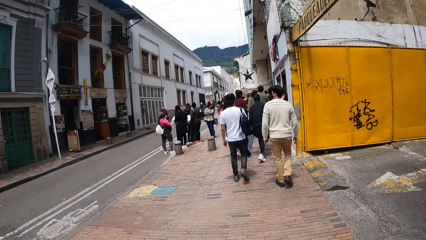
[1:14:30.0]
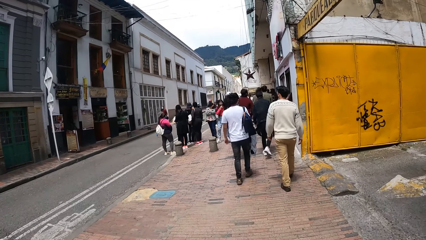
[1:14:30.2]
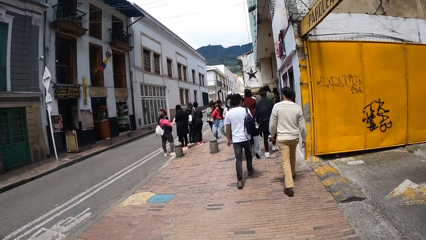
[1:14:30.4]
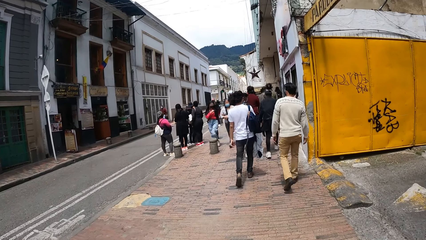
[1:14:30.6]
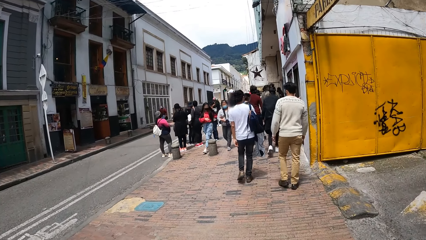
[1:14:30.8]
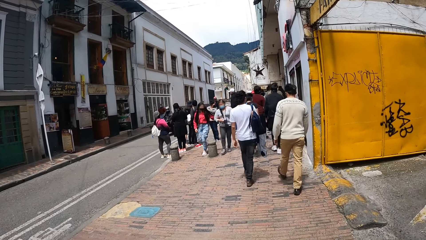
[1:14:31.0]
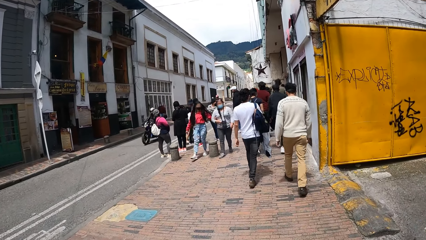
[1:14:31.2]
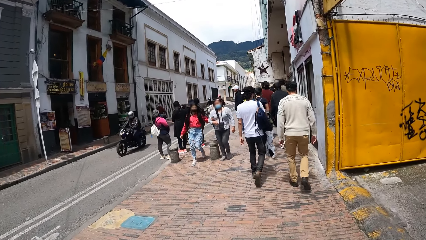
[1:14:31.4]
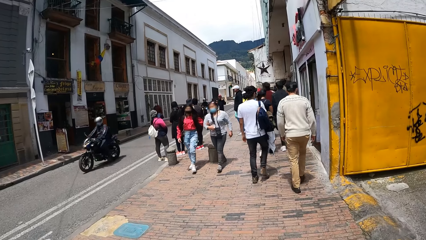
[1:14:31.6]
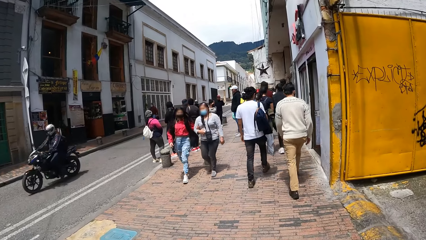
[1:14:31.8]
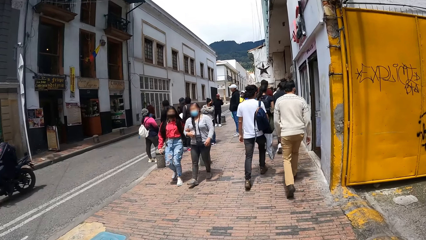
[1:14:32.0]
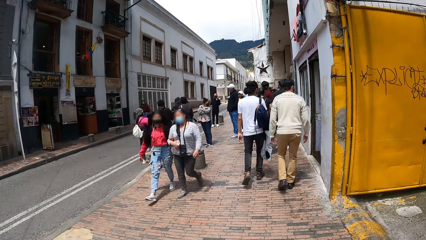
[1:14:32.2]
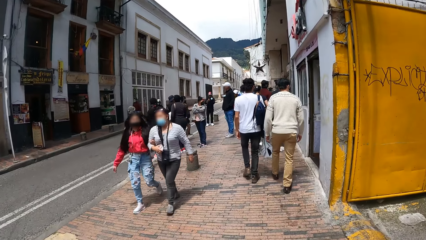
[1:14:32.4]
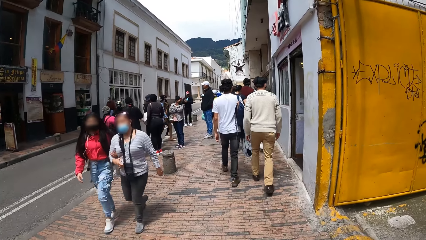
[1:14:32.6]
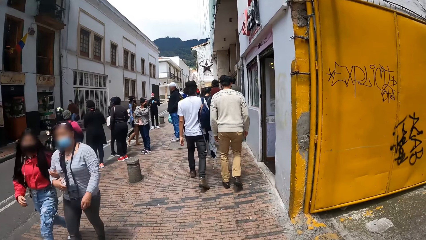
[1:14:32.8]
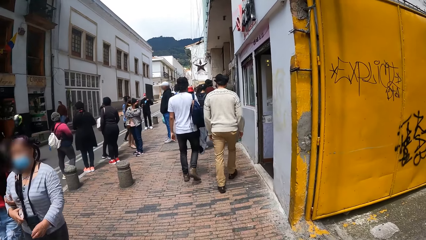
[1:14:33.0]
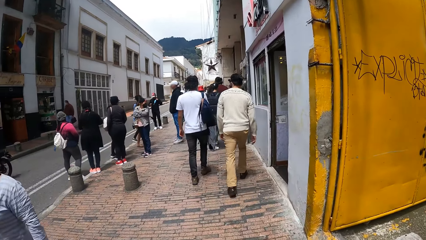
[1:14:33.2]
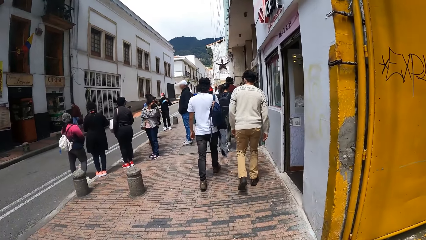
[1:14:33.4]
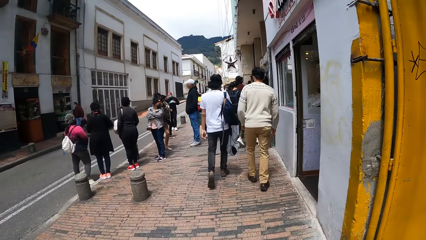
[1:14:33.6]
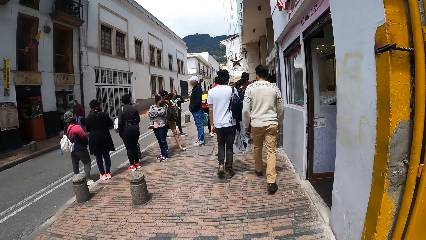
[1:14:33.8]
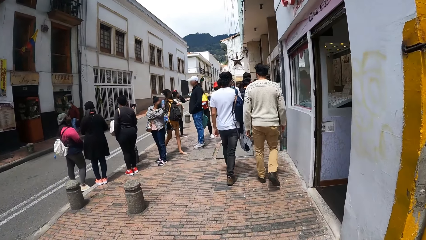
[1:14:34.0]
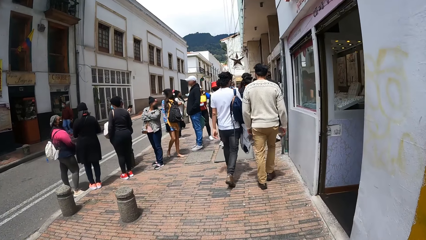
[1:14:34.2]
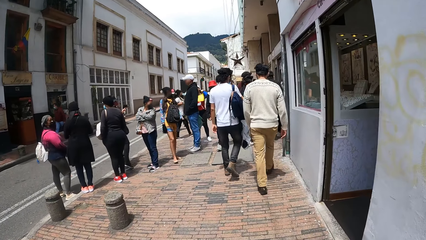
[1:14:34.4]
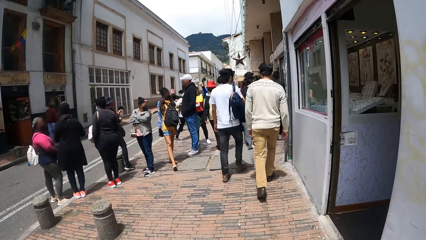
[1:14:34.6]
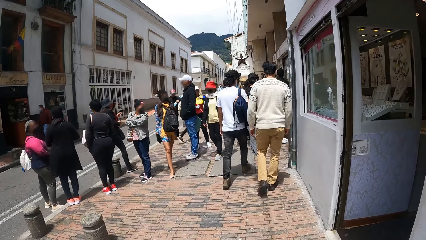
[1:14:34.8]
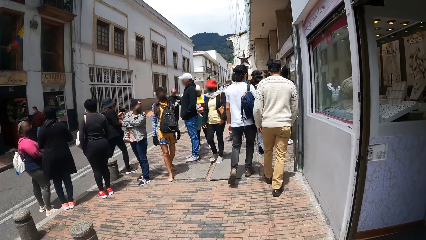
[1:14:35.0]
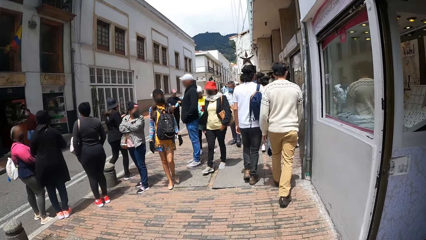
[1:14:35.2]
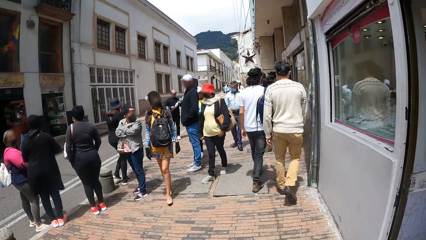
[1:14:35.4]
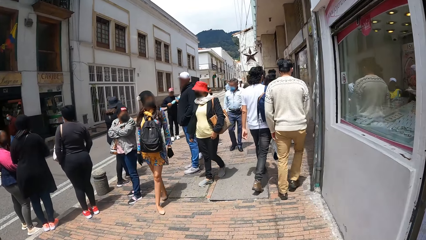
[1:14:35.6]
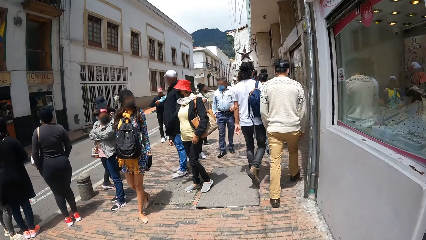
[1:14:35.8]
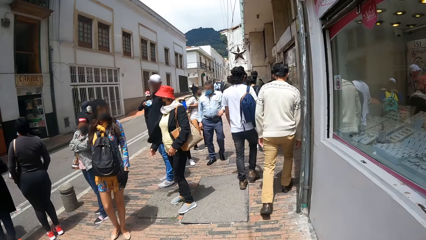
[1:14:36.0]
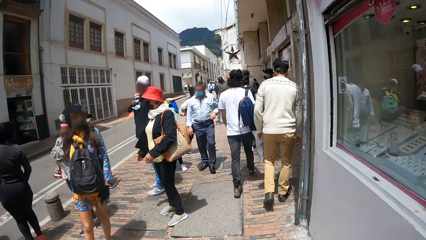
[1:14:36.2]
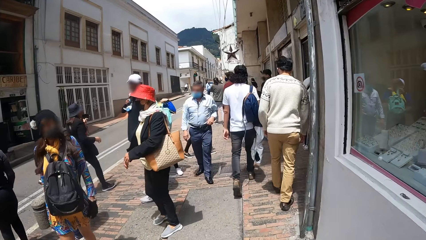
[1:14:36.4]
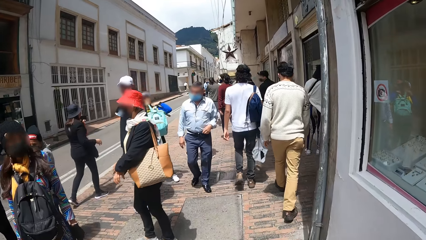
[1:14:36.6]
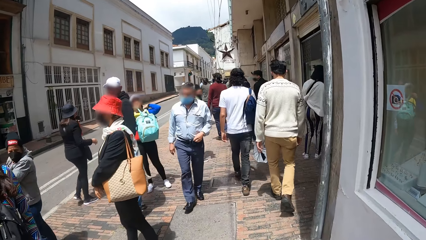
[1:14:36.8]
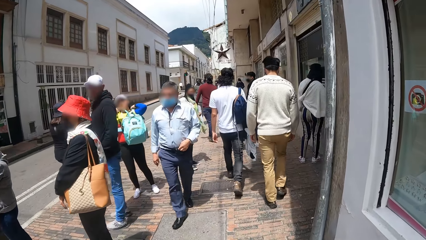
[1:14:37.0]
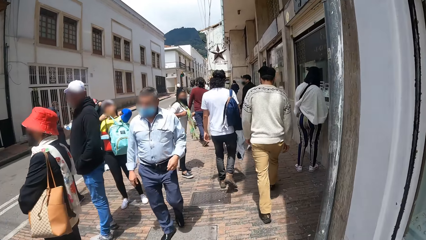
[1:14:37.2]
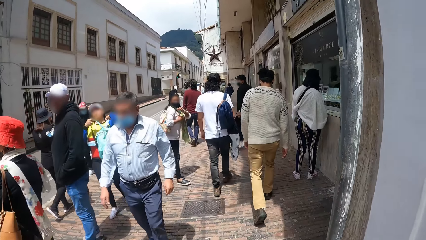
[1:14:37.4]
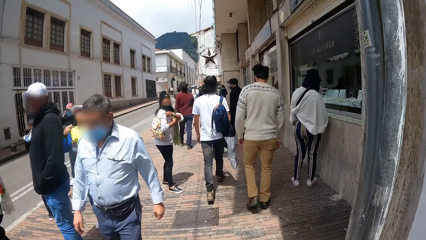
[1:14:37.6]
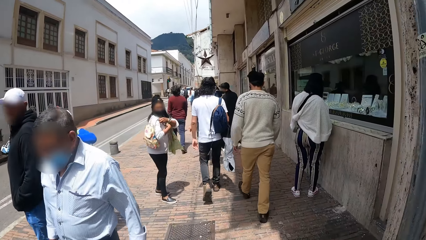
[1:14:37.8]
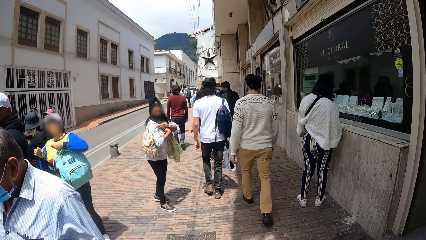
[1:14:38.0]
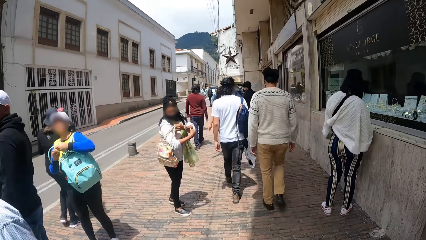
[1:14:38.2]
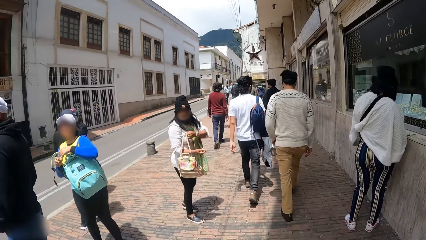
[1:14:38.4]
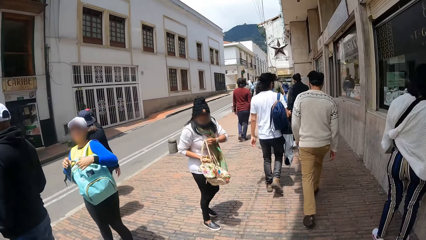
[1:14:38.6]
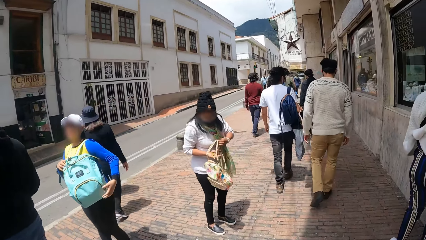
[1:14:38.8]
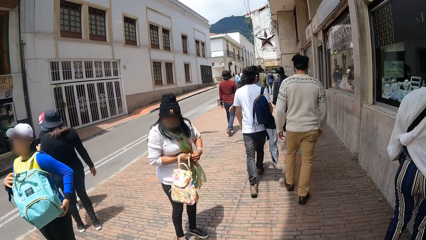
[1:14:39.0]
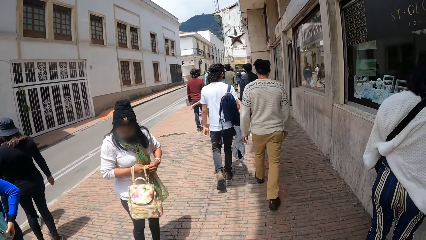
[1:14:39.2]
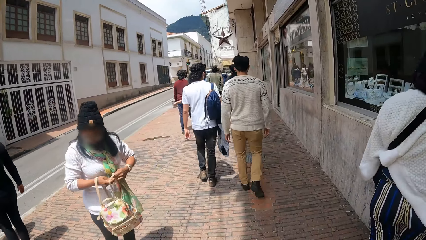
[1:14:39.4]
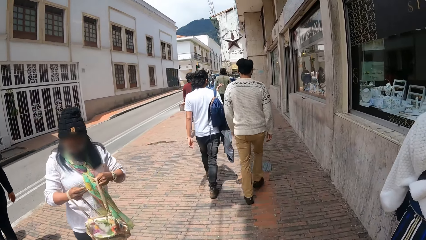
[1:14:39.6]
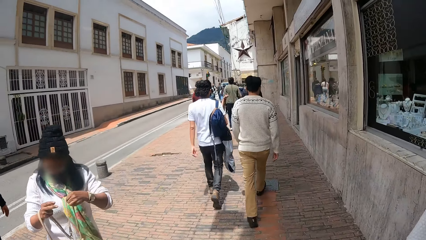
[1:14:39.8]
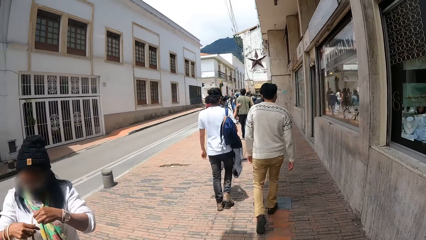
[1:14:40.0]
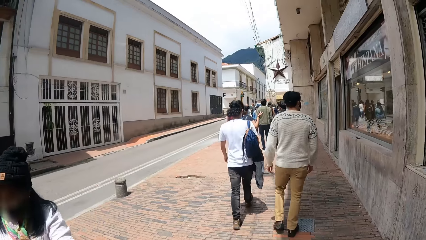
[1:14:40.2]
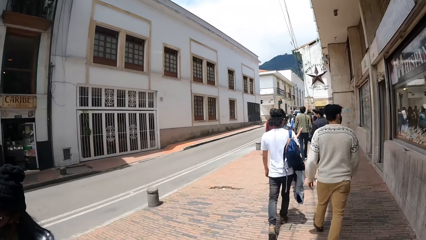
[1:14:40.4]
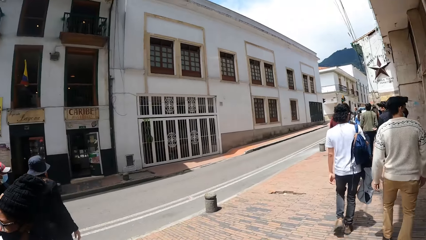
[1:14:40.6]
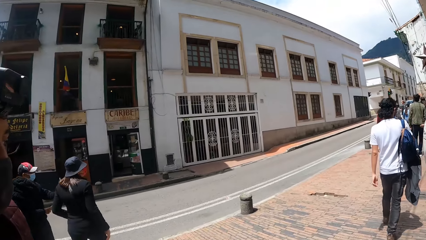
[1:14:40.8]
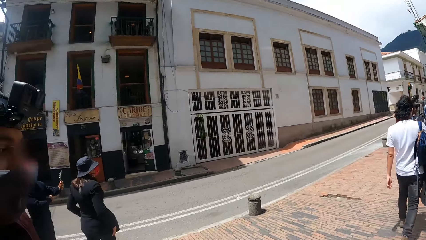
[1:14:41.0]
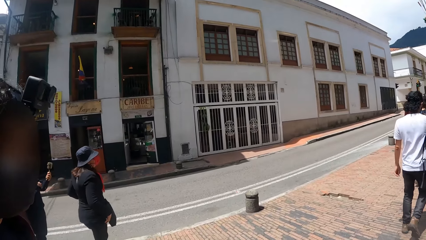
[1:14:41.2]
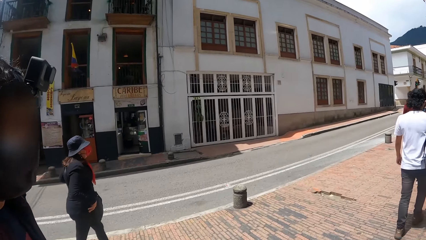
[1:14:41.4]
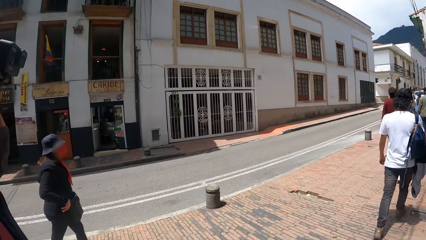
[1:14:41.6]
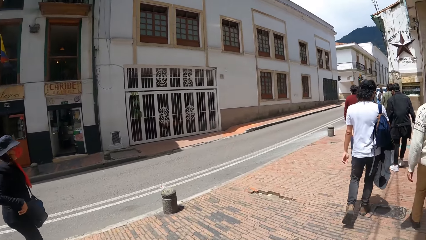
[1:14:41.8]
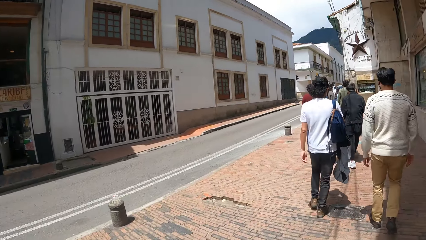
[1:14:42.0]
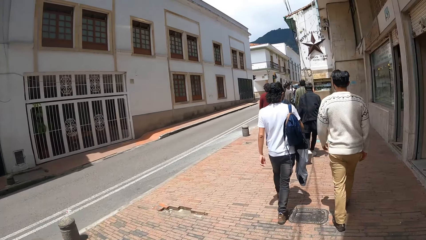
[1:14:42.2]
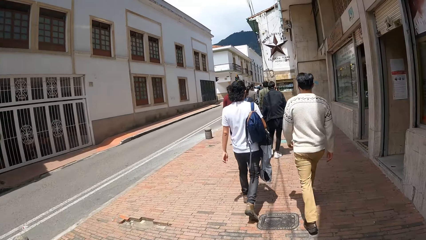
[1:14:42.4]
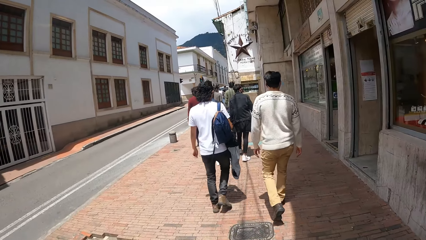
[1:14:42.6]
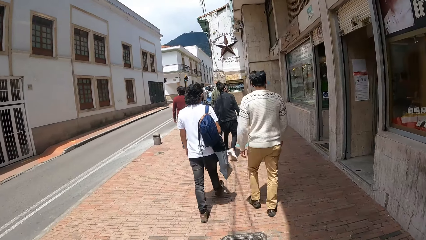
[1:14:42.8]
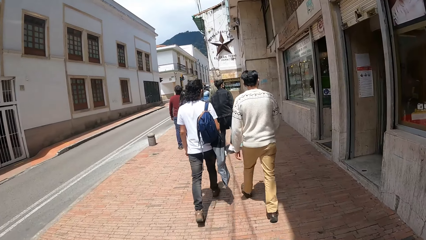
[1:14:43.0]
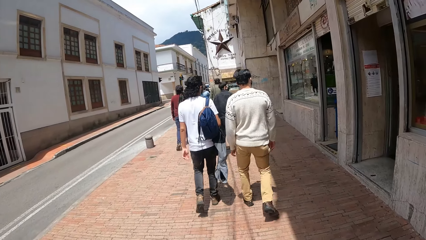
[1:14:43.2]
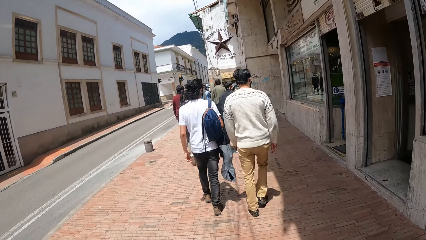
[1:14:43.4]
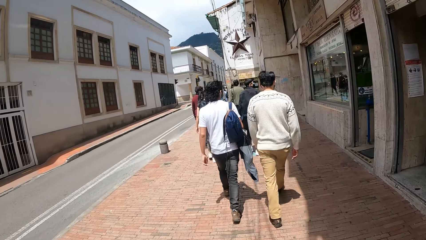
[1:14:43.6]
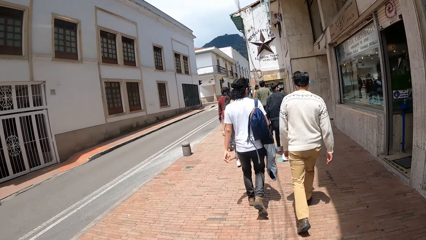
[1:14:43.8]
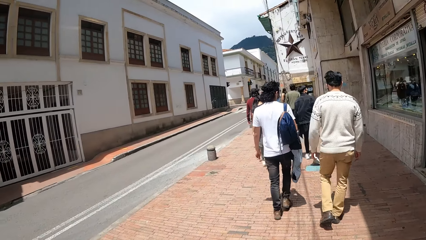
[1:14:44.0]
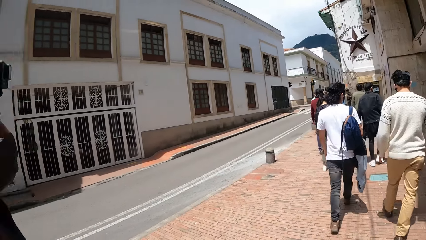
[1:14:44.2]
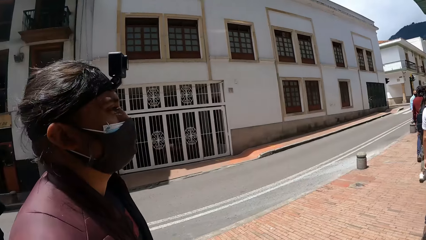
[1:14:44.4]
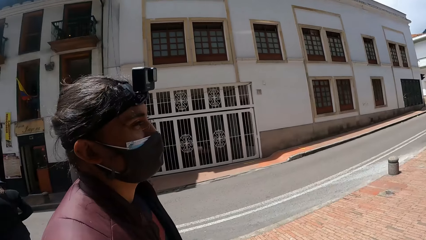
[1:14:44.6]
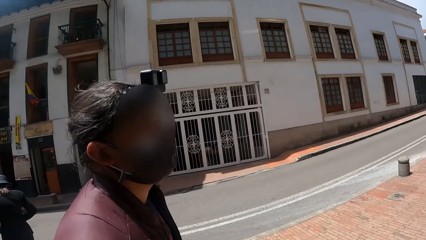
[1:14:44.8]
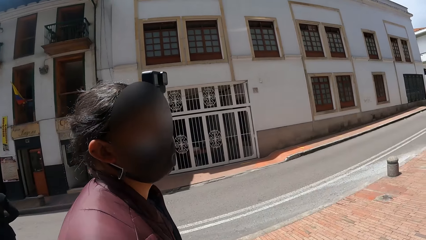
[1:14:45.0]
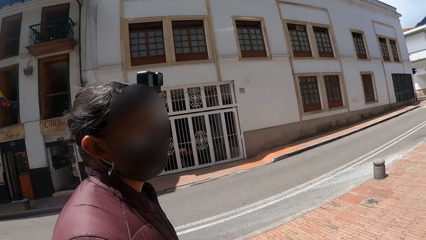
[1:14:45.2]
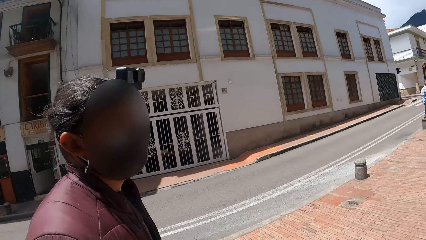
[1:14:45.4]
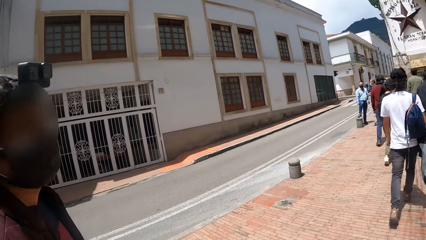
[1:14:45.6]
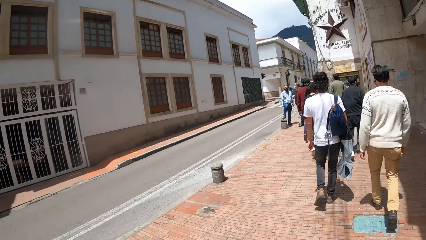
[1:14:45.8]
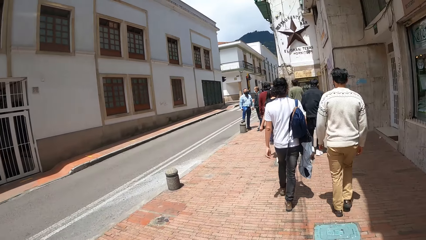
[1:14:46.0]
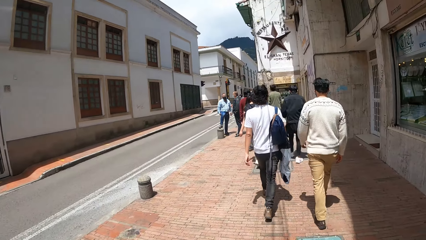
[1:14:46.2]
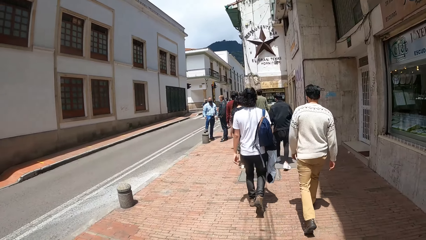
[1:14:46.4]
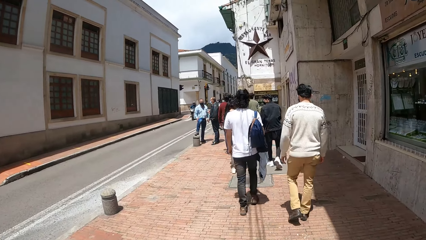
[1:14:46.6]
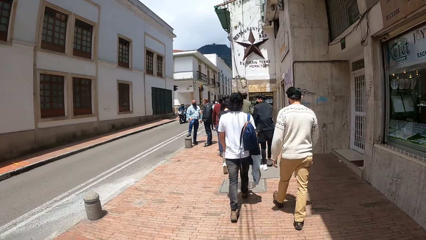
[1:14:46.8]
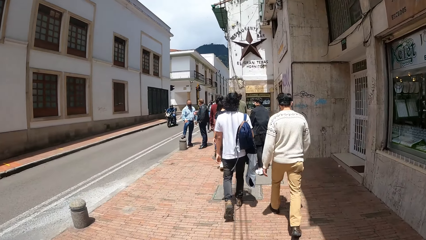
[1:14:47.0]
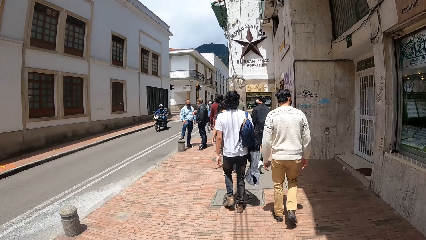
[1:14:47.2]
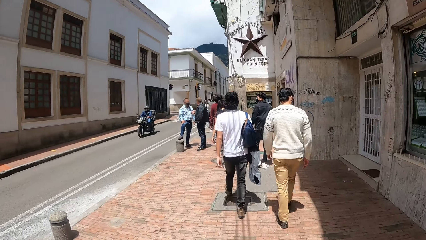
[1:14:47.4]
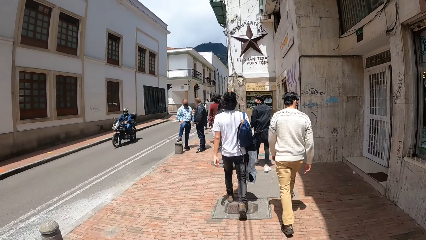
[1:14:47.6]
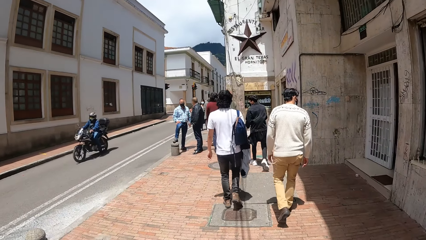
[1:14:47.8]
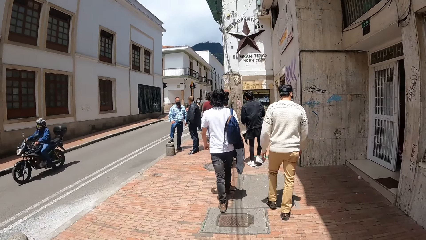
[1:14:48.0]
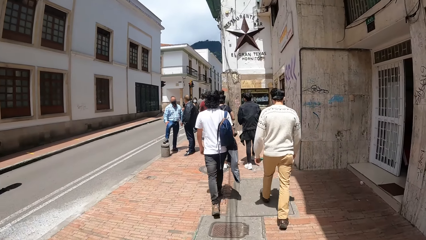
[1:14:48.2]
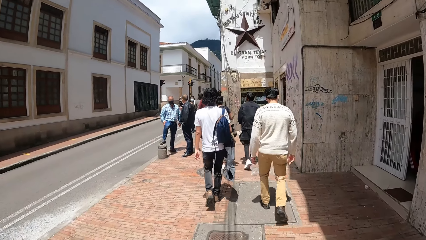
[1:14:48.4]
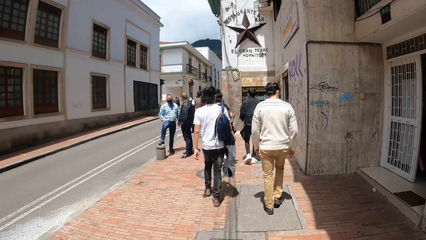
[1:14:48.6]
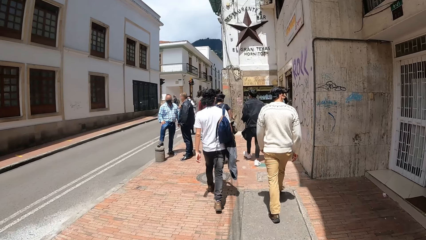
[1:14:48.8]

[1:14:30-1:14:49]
The camera wearer looks at a man. They look at the man again.
